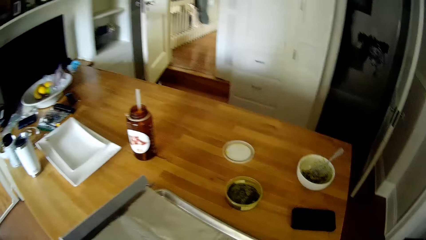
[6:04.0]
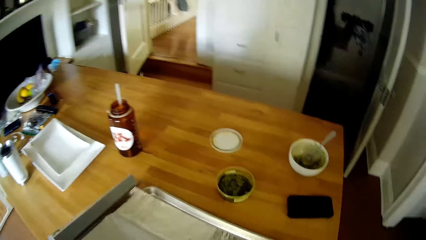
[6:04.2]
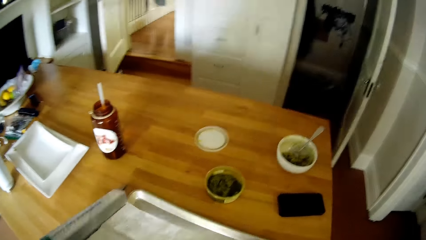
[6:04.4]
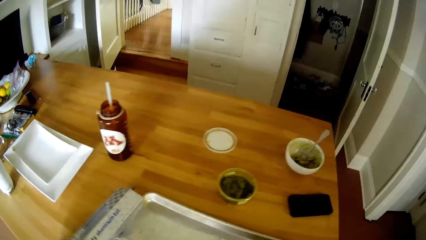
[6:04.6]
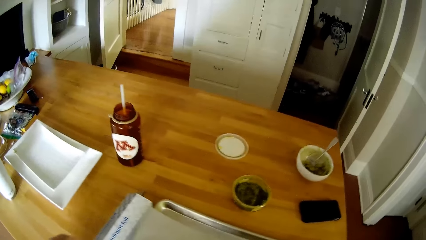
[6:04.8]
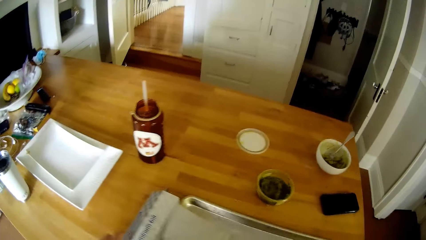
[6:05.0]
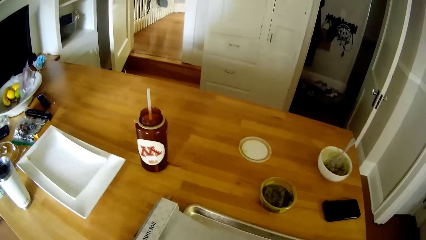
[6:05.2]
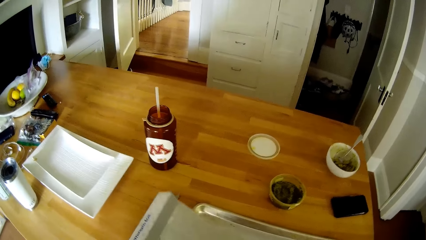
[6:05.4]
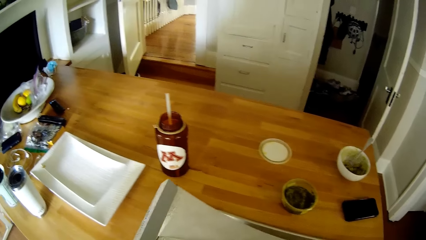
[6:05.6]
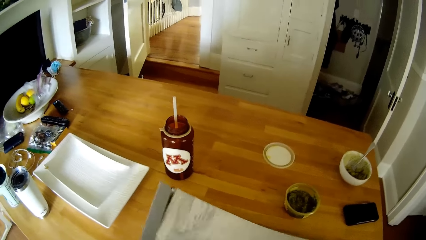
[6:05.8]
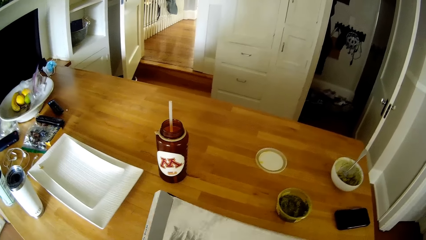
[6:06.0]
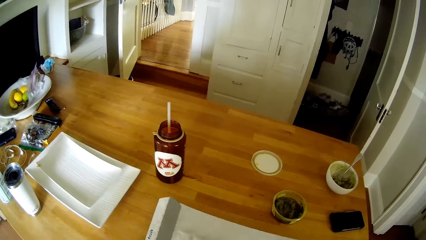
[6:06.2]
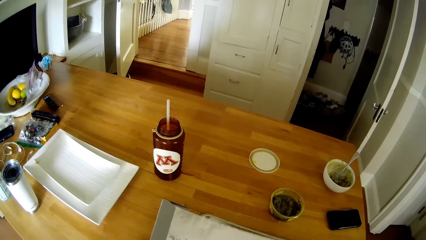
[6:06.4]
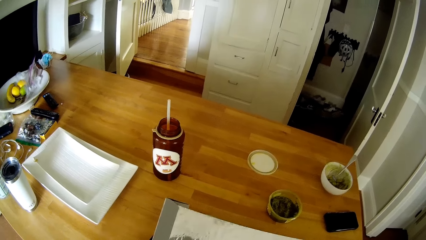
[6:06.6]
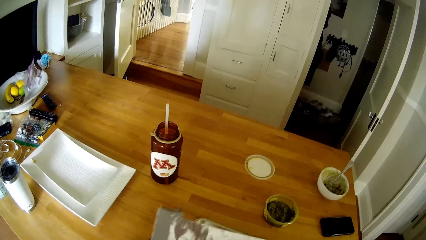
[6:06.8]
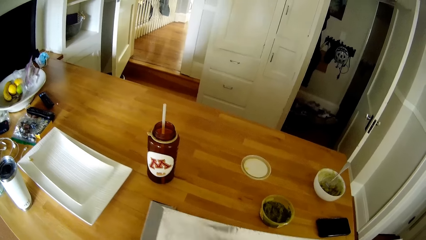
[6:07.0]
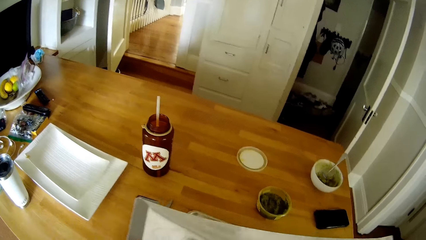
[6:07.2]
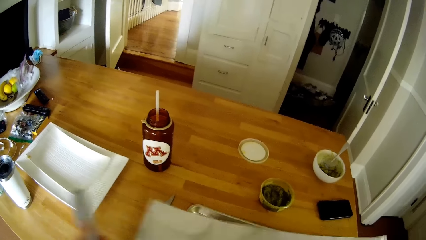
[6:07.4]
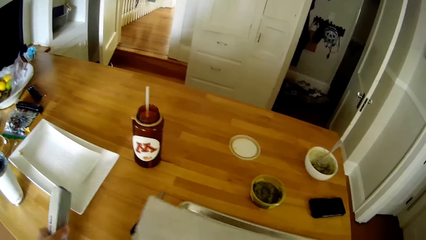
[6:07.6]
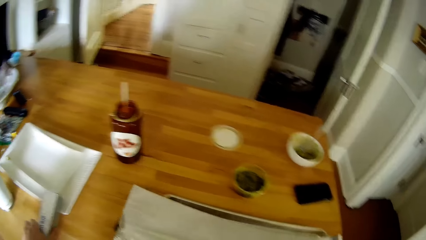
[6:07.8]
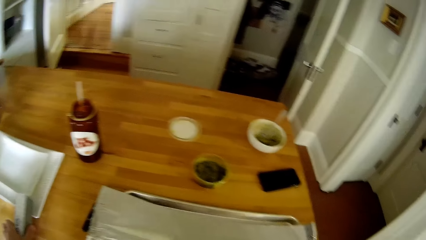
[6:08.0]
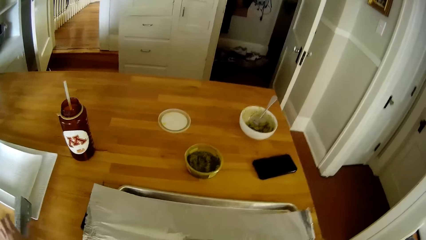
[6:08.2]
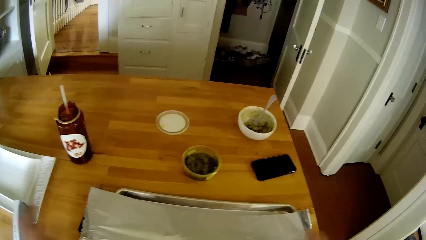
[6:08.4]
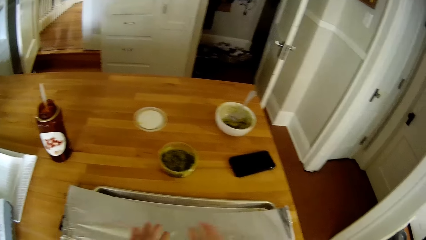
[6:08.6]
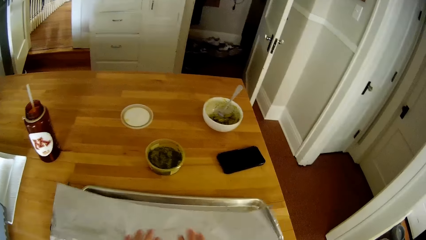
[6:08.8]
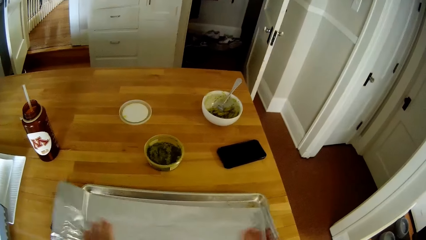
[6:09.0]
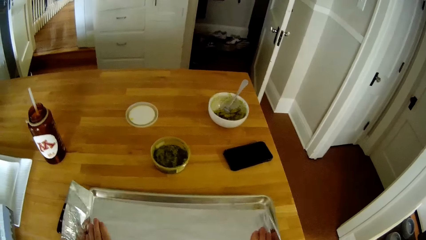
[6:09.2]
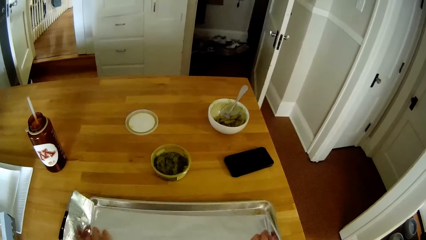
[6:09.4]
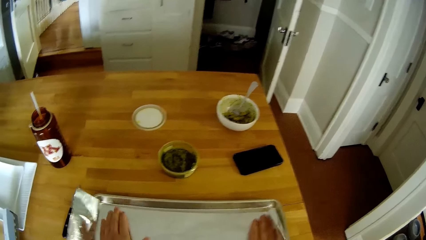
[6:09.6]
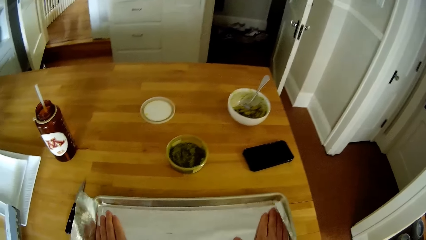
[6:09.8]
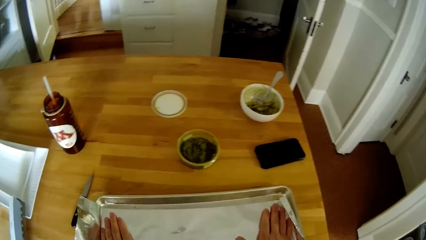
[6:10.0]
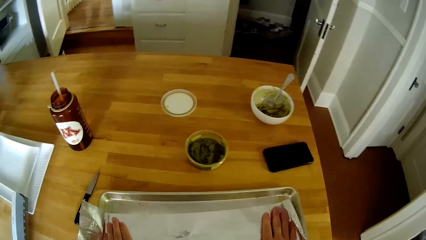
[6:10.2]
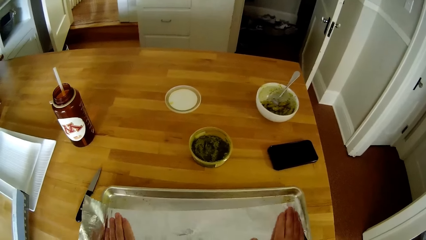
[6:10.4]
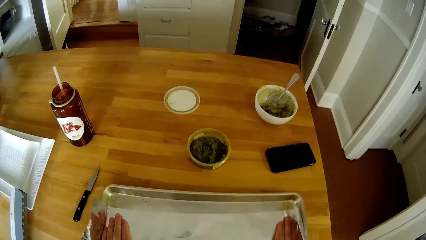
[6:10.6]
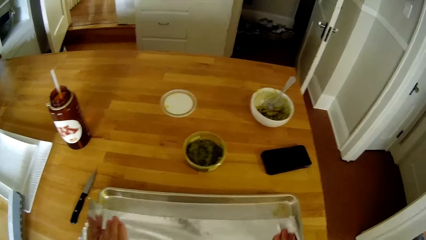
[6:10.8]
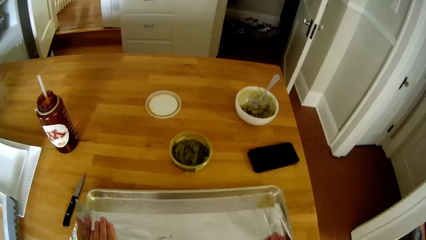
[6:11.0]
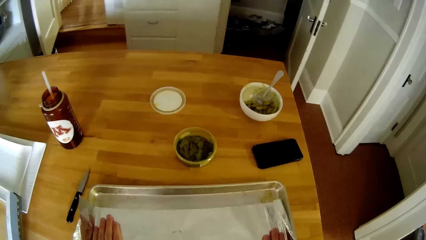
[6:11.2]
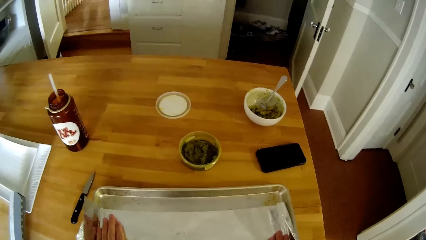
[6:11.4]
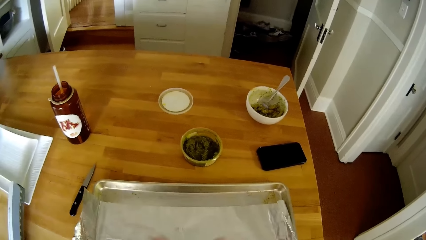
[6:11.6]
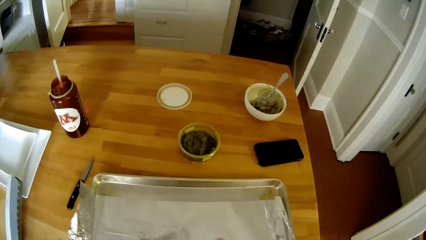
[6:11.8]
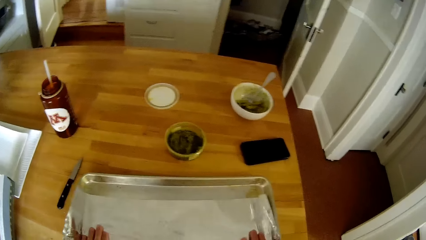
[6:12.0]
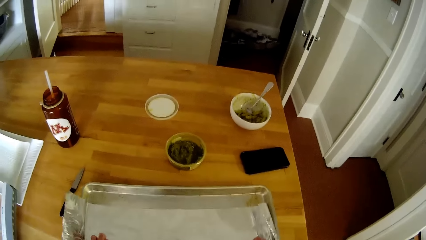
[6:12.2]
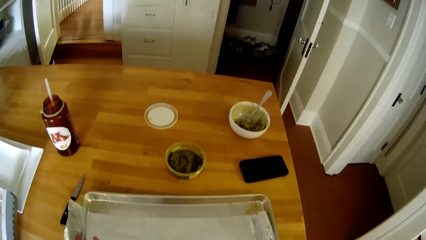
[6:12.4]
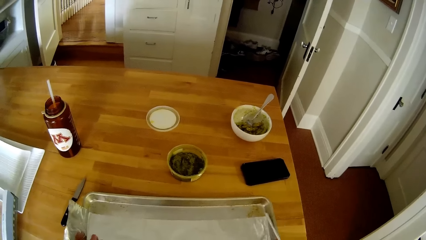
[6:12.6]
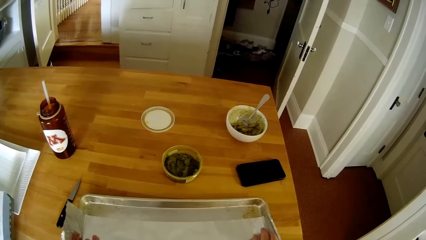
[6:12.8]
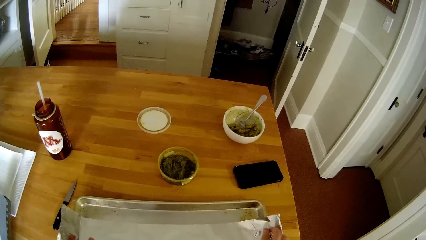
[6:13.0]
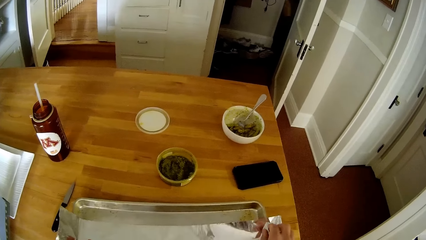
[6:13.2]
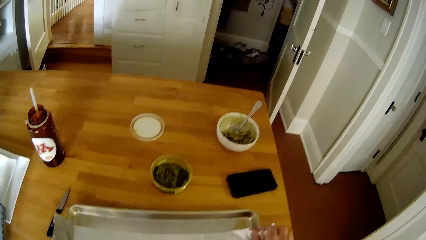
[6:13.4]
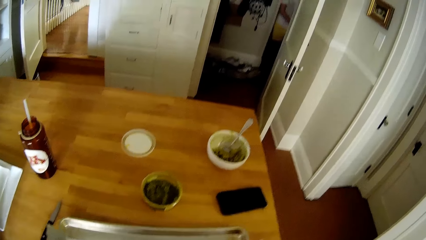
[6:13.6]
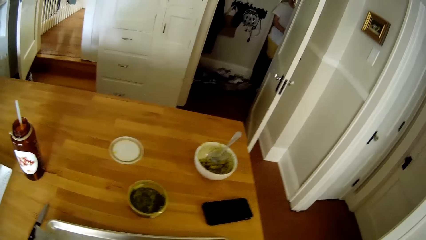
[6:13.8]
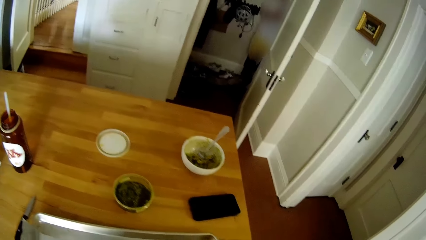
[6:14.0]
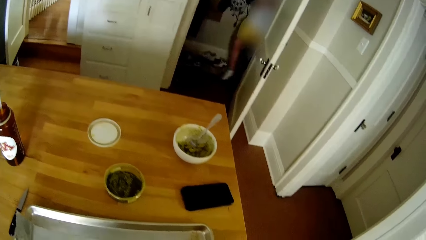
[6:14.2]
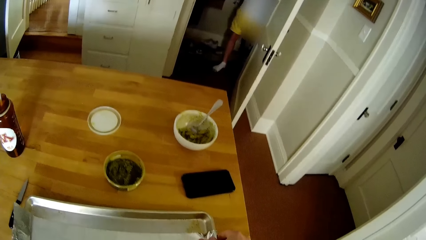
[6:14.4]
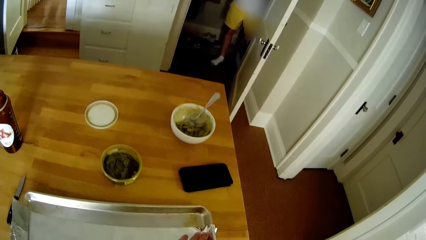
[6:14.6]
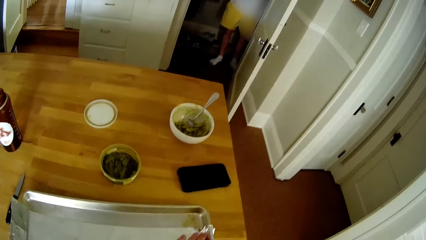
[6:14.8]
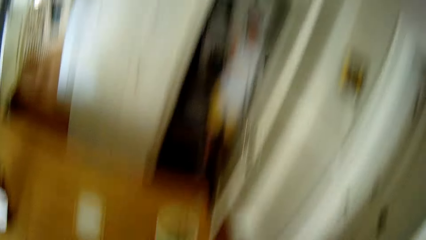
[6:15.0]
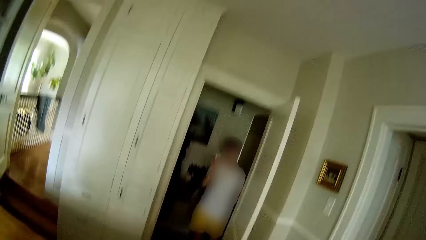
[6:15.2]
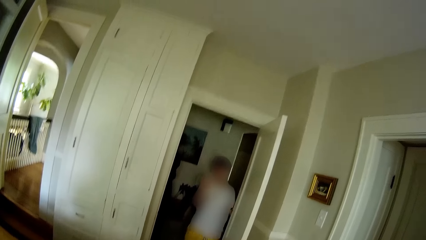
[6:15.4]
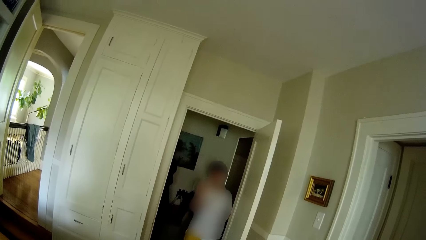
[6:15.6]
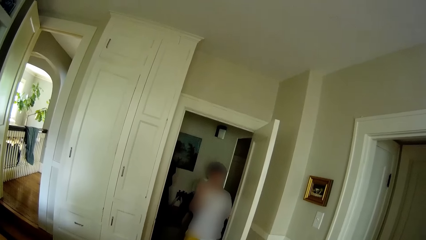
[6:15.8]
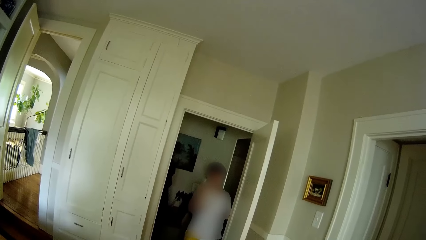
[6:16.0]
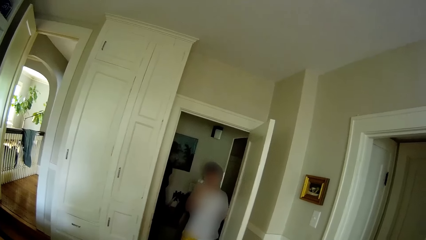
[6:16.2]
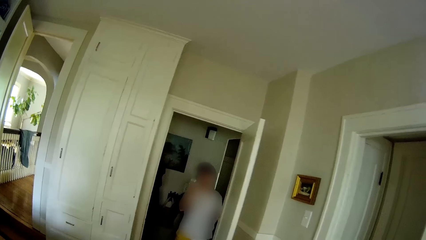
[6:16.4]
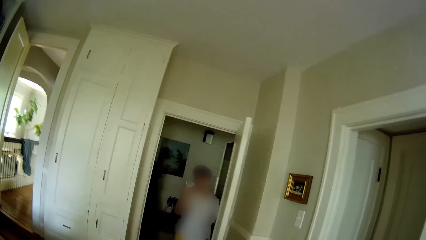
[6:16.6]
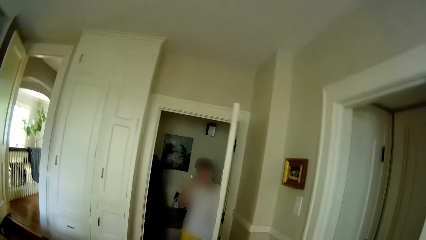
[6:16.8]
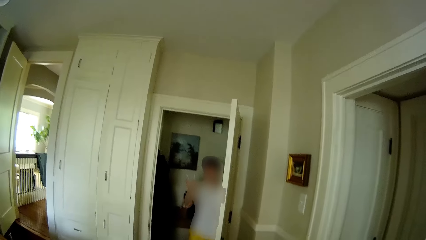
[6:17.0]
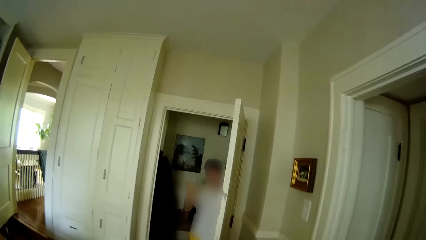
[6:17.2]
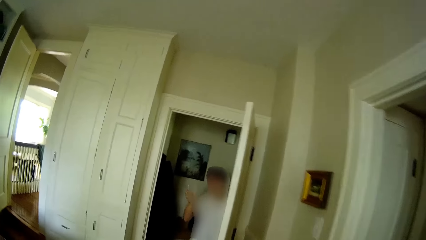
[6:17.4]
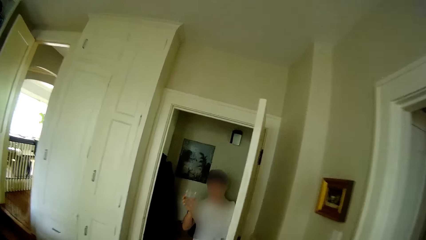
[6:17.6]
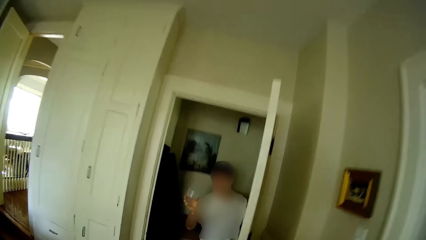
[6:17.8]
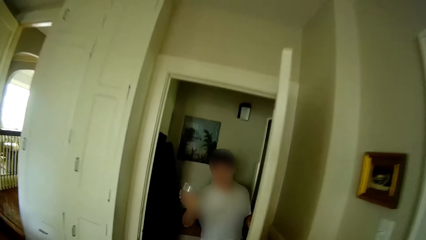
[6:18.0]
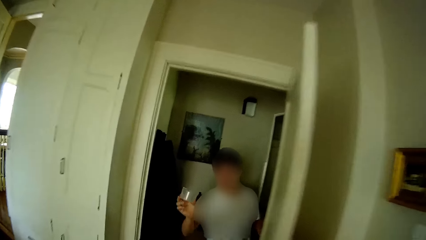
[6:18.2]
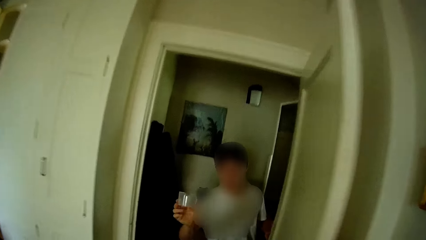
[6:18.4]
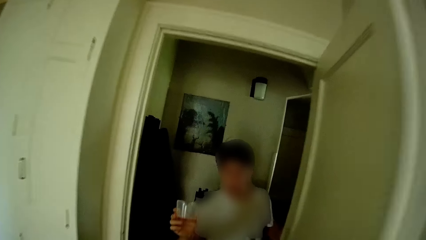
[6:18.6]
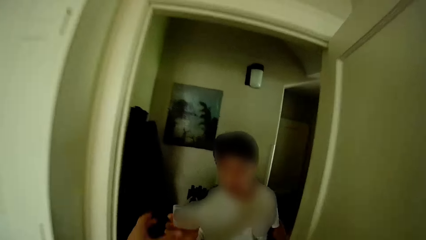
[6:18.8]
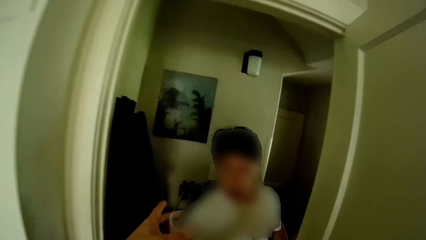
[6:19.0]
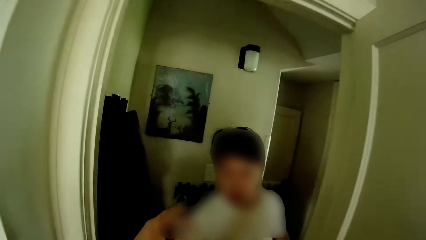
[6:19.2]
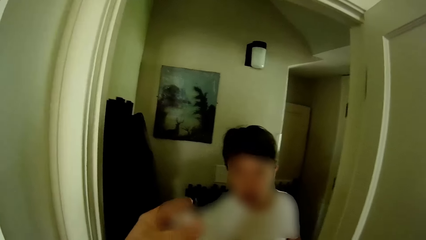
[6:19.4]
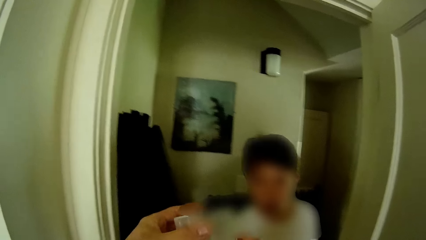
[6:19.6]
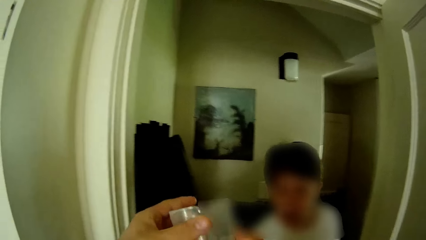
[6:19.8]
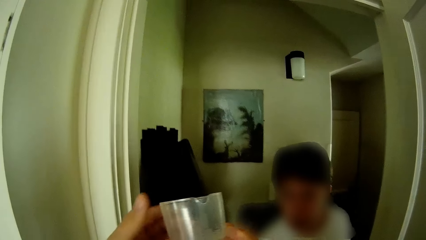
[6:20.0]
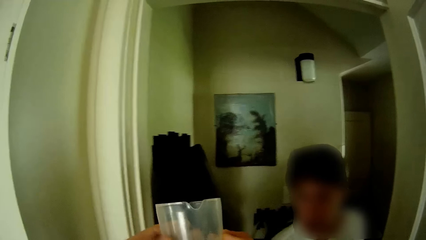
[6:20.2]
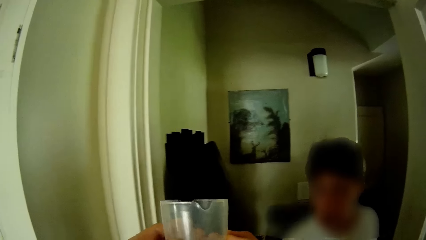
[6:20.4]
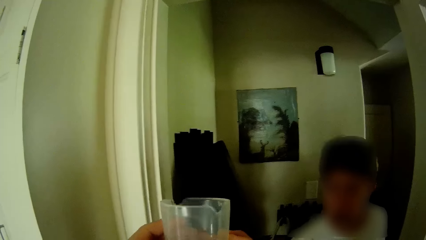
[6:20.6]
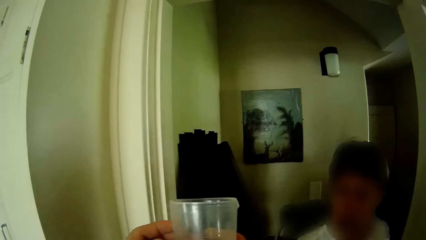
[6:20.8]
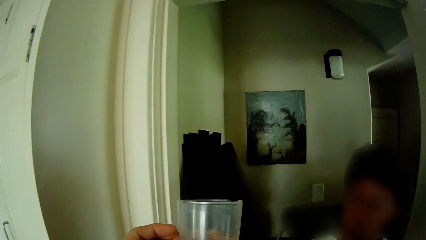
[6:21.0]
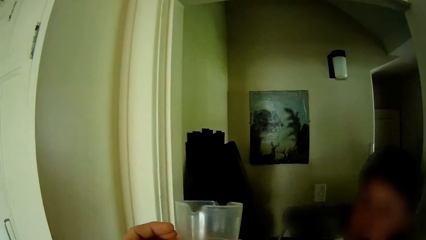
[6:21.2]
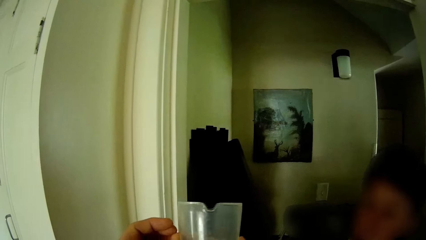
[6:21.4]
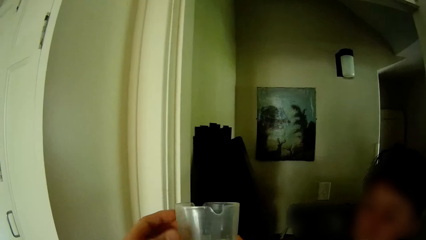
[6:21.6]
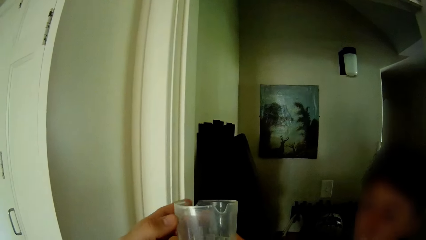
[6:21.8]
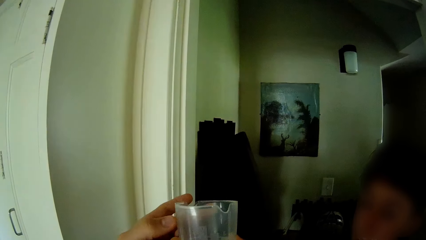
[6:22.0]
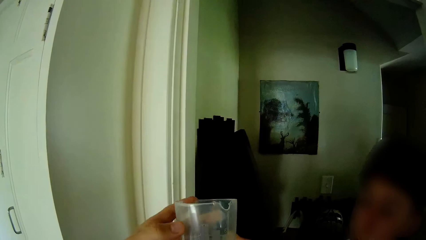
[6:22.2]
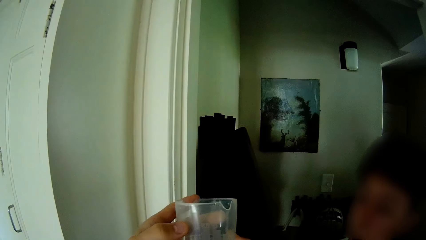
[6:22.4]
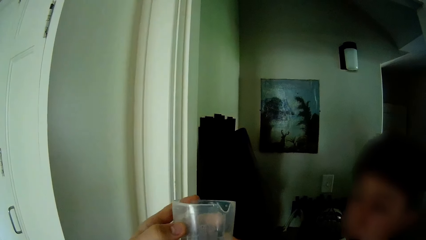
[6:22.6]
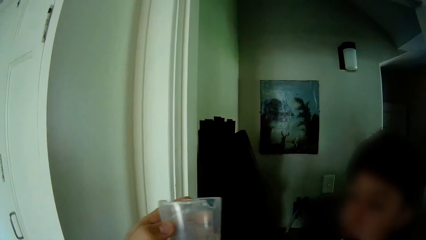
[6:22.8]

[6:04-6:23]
The camera wearer spreads the foil paper on the tray. He drops the foil box on the table with his left hand. He adjusts the foil on the tray with both hands. The boy converses with the camera wearer. The boy holds a cup in his right hand. The camera wearer walks around. He takes the cup in the boy's right hand with his left hand. He inspects the cup in both hands.
